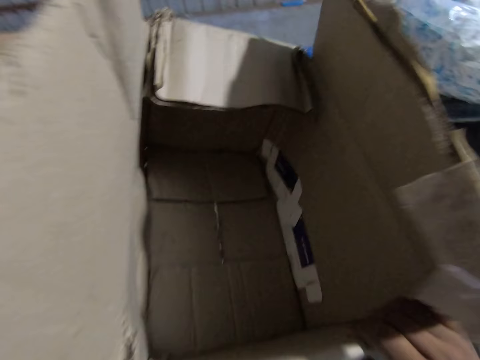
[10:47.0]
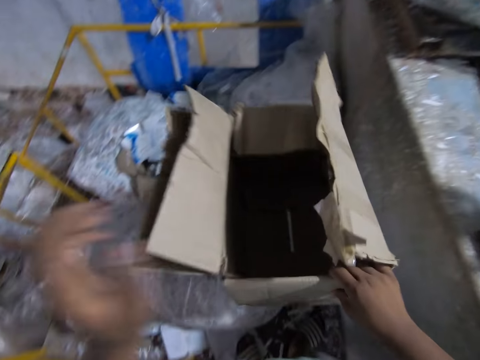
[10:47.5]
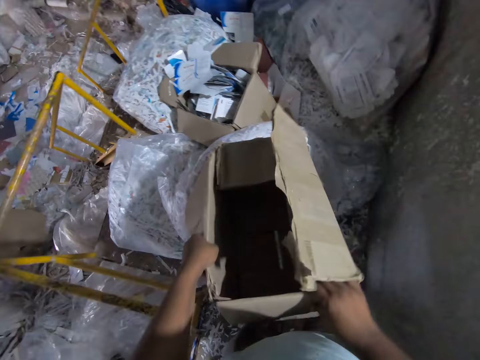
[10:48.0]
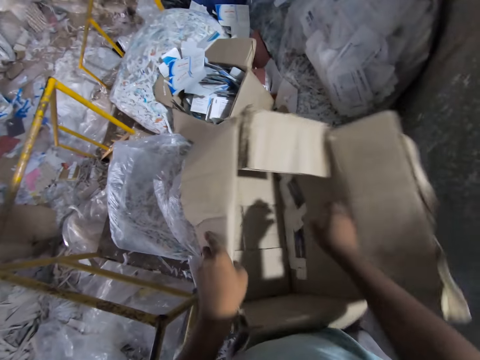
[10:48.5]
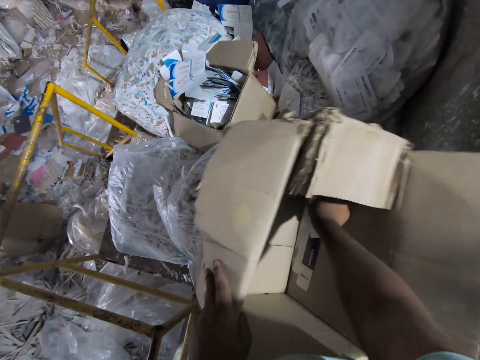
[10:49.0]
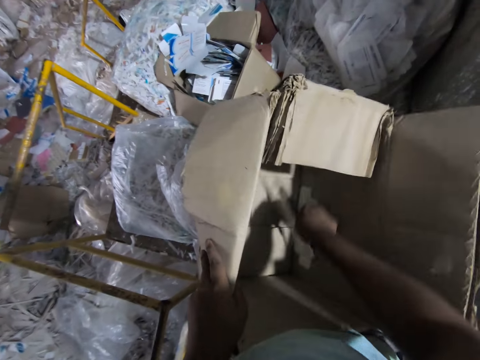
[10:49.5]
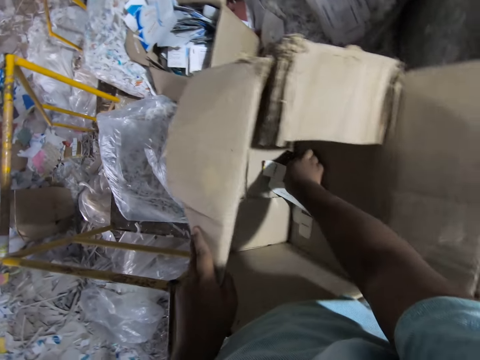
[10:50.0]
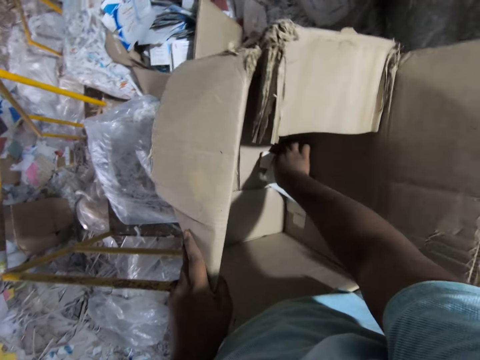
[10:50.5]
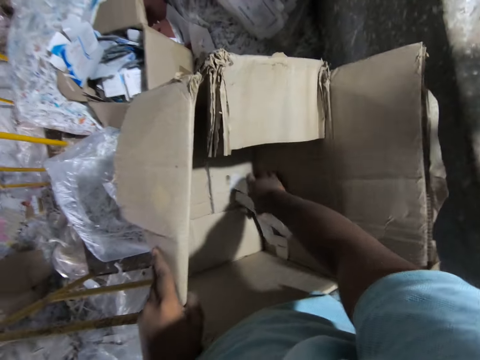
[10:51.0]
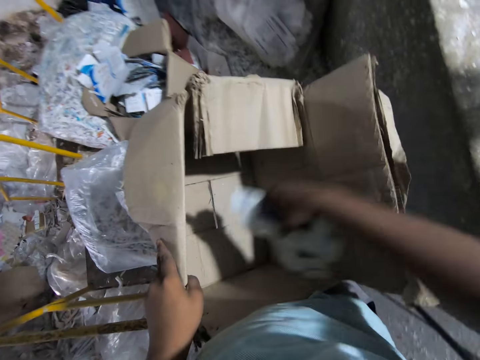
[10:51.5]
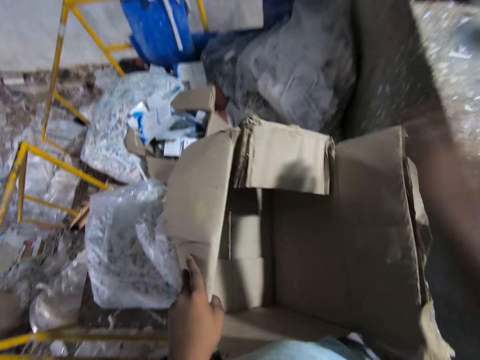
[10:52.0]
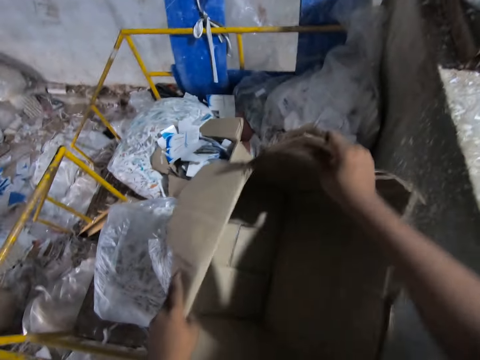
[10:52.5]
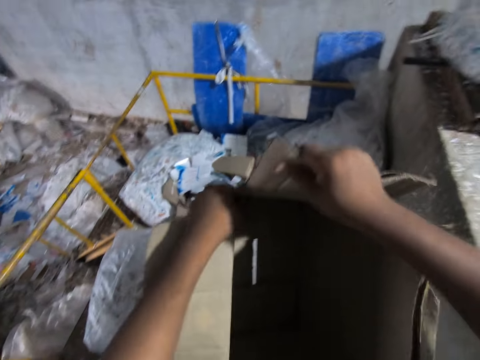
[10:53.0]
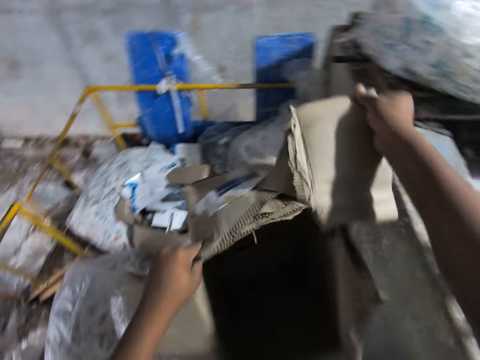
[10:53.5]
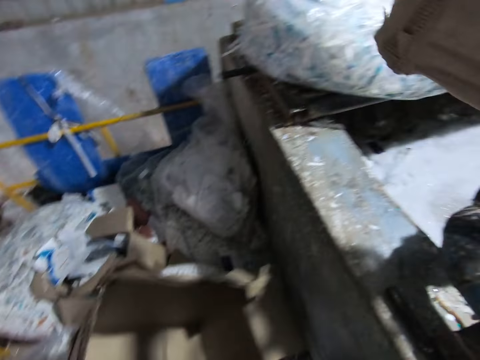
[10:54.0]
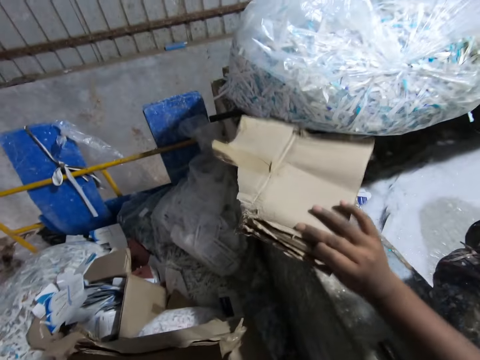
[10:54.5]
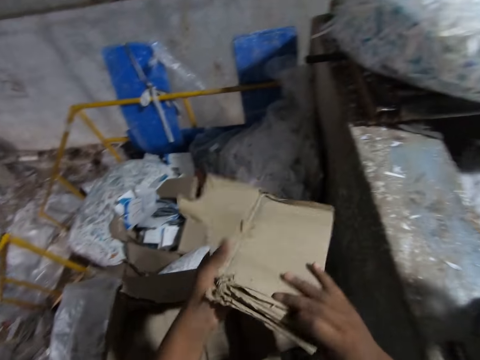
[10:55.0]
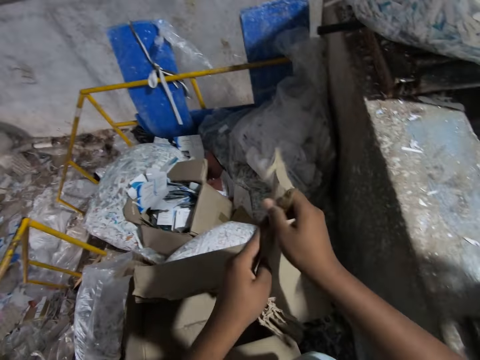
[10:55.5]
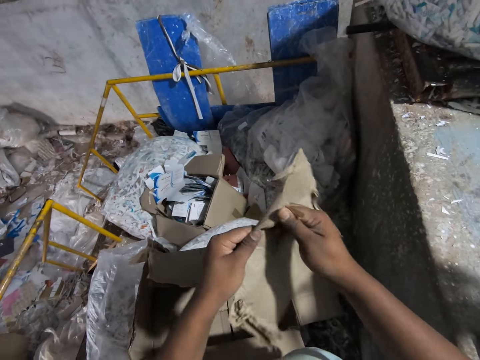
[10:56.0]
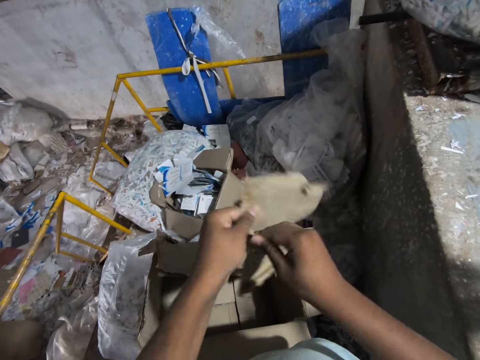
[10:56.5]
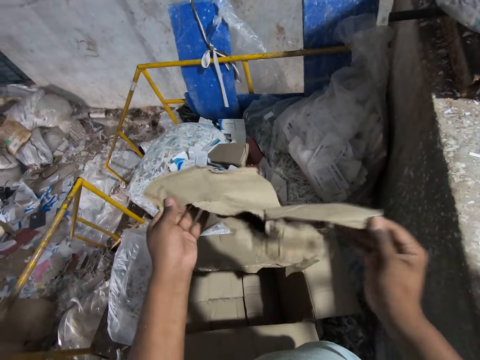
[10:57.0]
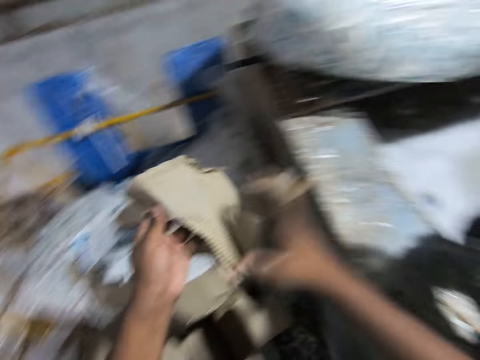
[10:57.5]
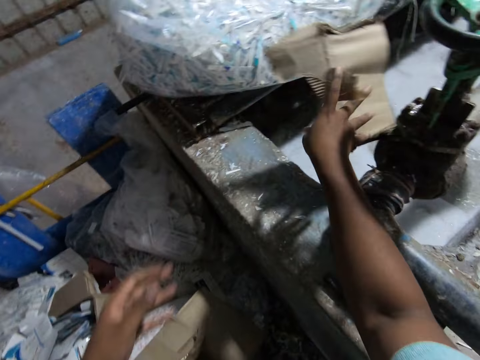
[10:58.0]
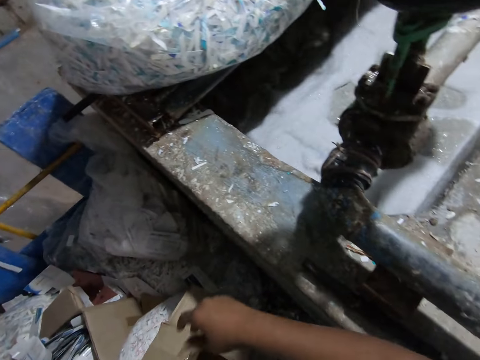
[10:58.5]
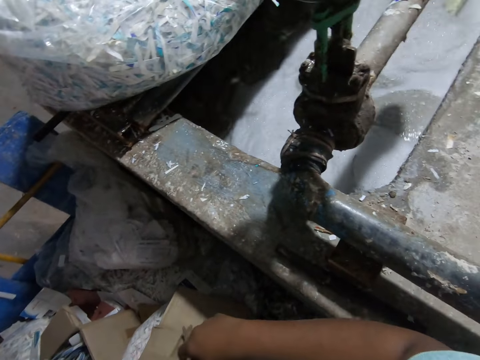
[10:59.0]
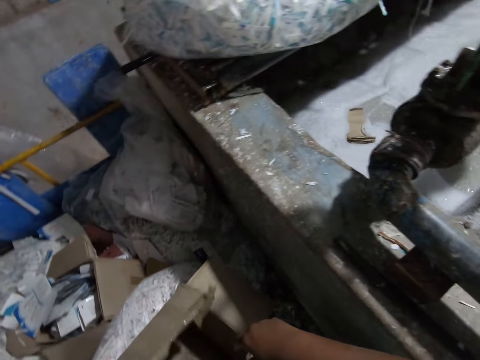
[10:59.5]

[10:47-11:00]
The camera wearer holds the carton with his left hand. He picks out papers from the carton with his right hand. He throws the papers in his right hand into the paper beater machine. He tears the carton into pieces with his right hand. He drops the carton in his left hand on the floor. He passes the carton in his right hand to his left hand. He tears the carton with his right hand. He throws the carton into the paper beater machine with his right hand.

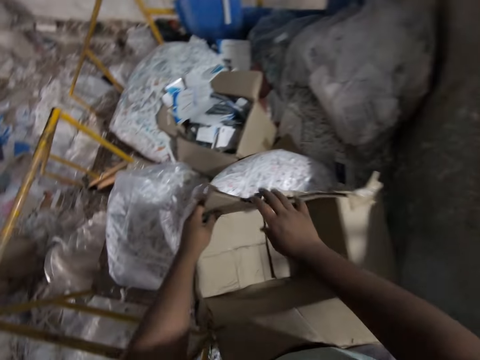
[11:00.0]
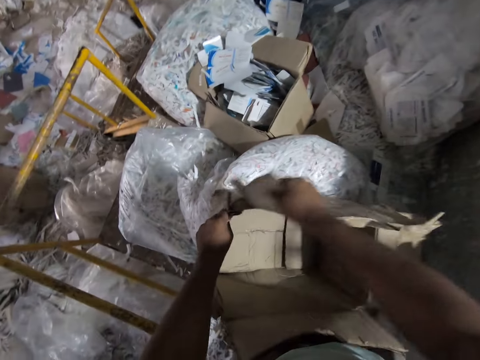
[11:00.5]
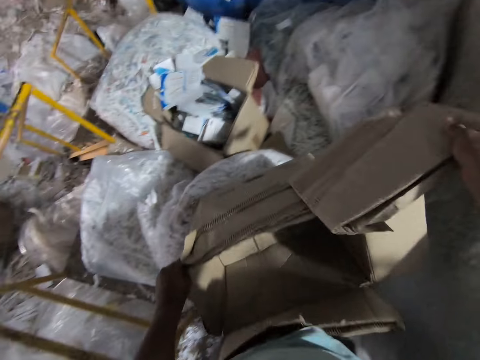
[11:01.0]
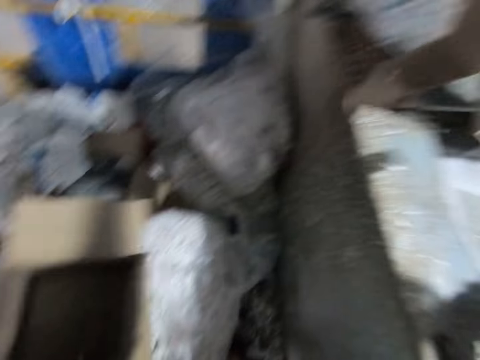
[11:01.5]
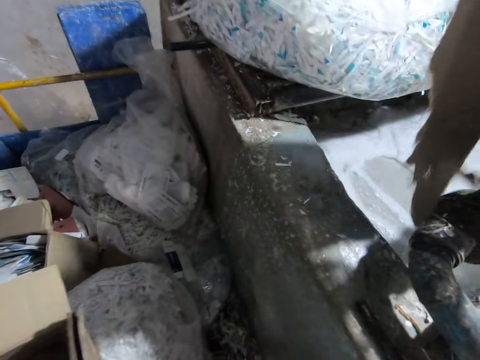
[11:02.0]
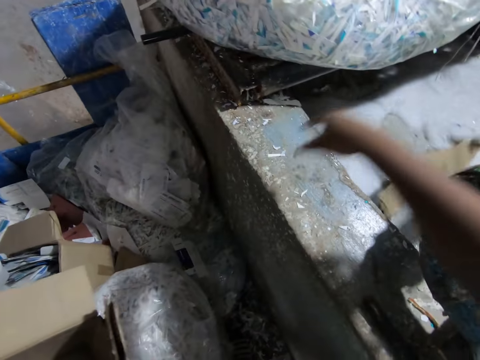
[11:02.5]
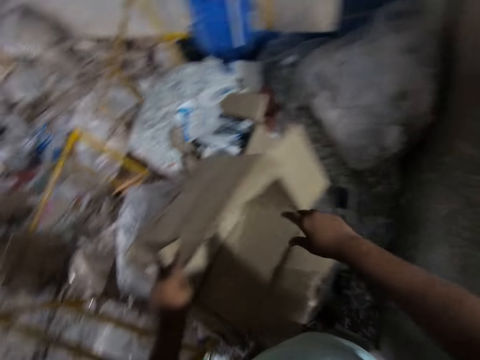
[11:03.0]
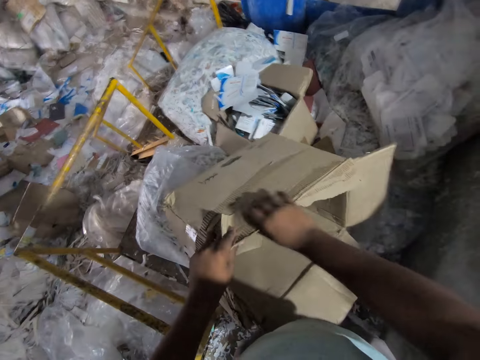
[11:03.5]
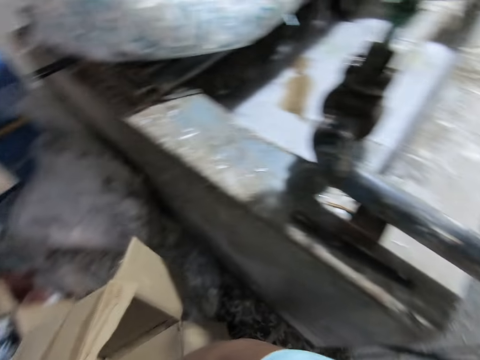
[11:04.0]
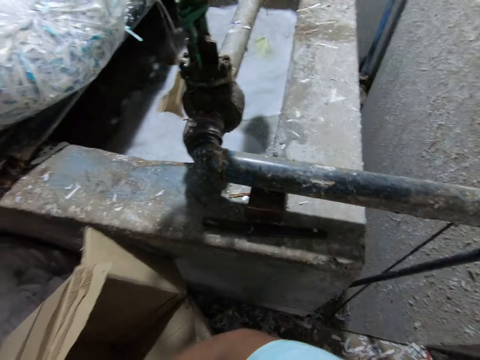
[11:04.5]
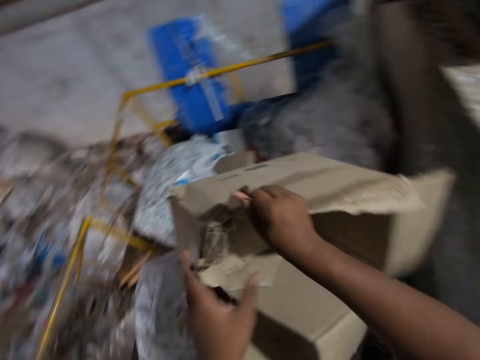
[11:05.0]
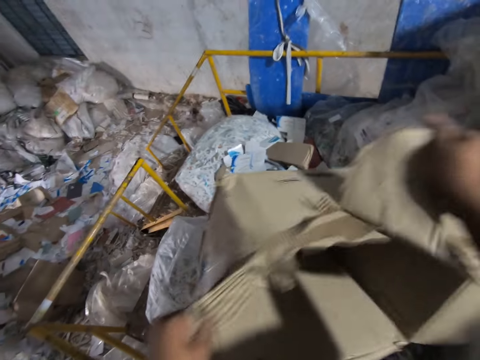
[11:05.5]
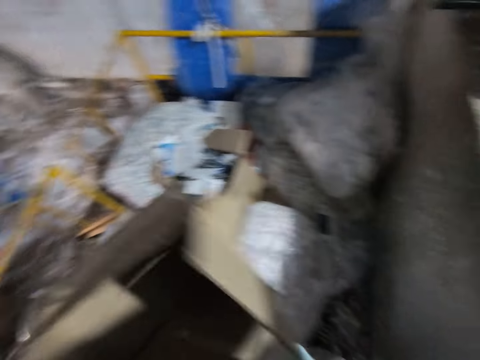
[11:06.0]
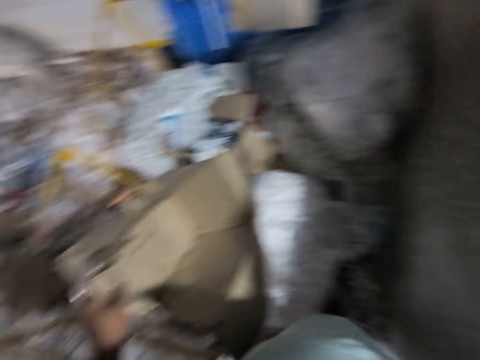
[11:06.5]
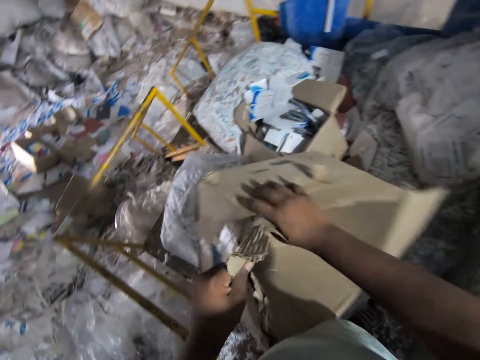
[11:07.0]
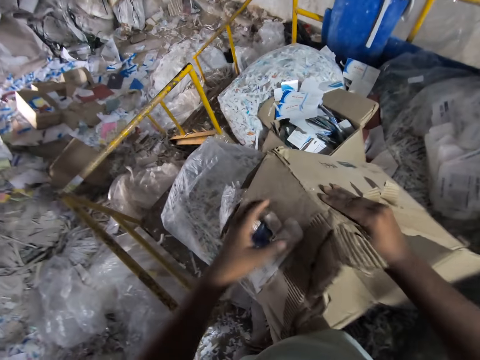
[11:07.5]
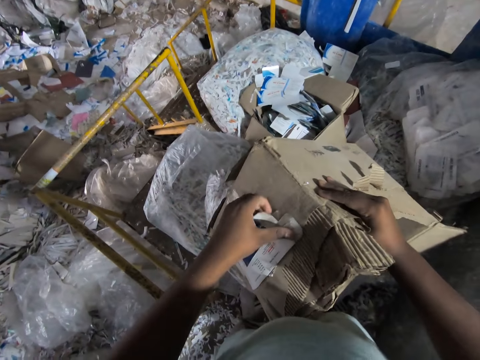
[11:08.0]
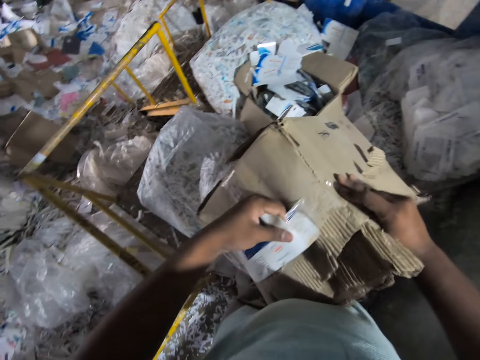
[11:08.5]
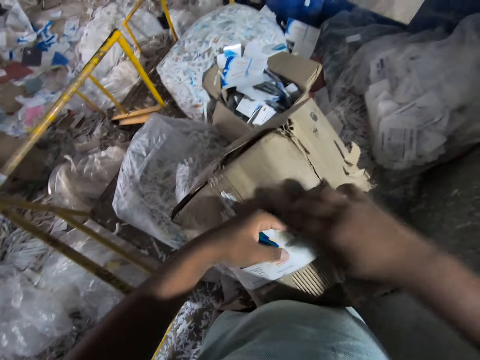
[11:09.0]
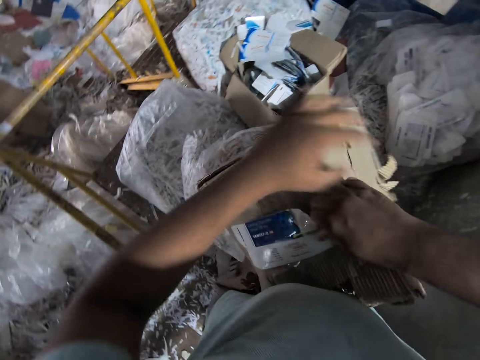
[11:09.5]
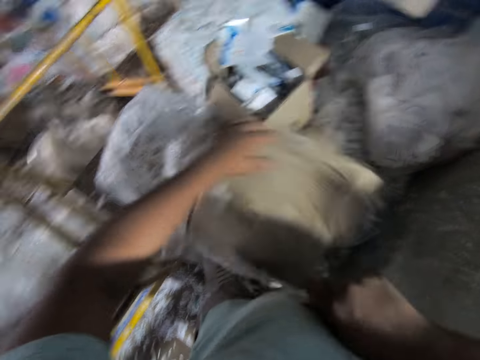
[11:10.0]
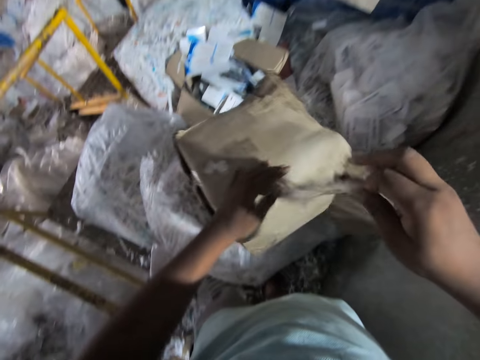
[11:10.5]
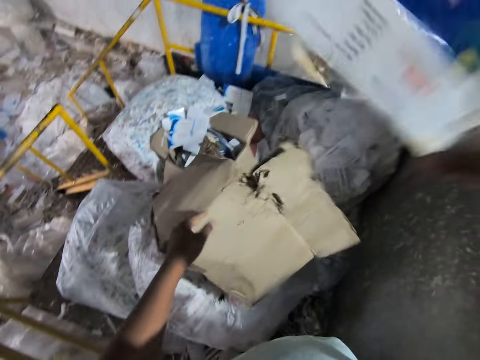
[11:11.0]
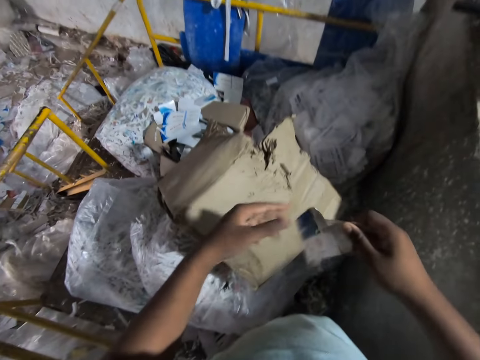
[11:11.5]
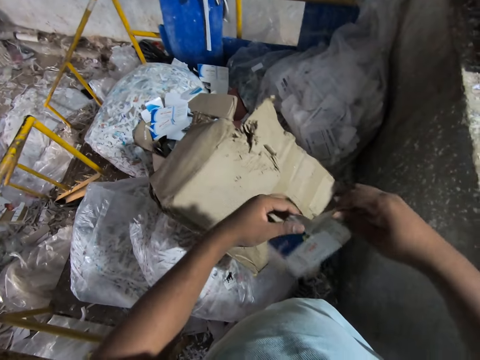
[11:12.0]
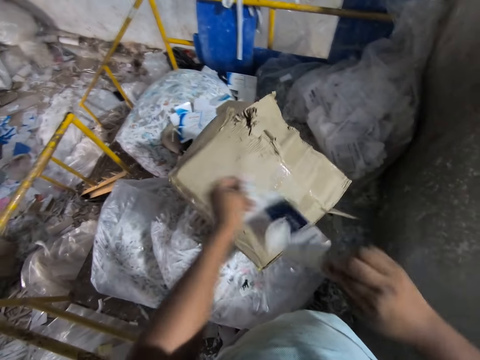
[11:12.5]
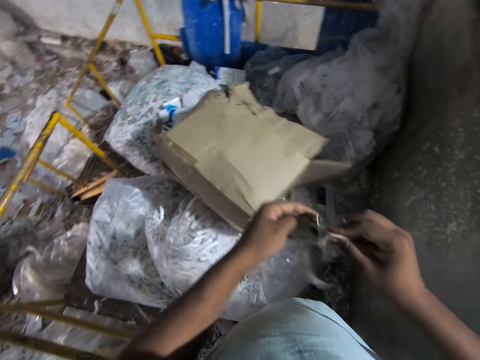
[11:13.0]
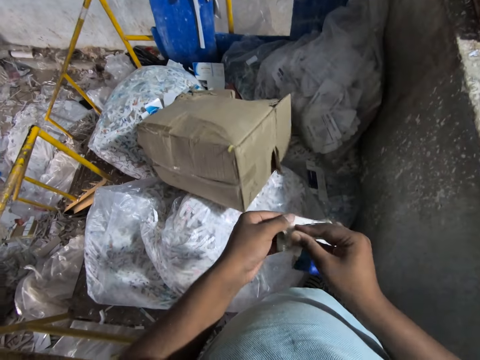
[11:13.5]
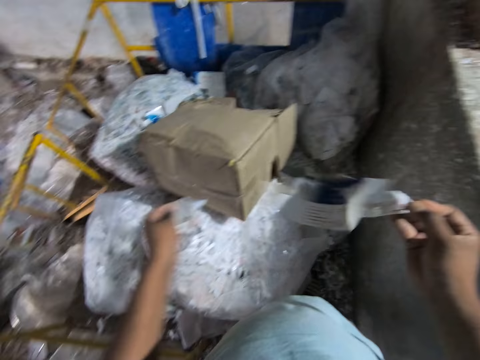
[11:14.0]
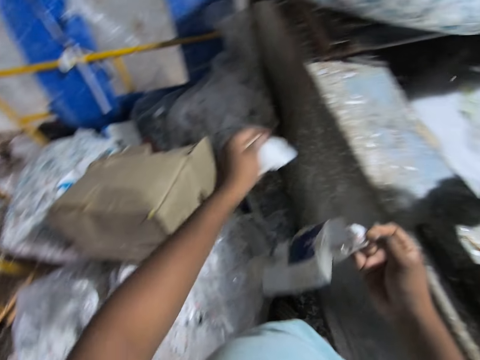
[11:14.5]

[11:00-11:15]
The camera wearer tears the carton into pieces with his right hand. He holds the carton on the floor with his left hand. He drops the carton into the paper beater machine with his right hand. He tears the carton in his left hand into pieces with his right hand. He drops the carton into the paper beater machine with his right hand. He holds the carton in his right hand. He tears off a sellotape on the carton with his left hand. He tears off the sellotape on the carton with his right hand. He tears paper off the sellotape in his right hand with his left hand.
